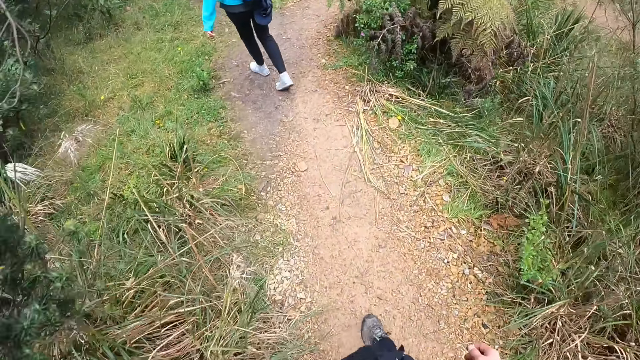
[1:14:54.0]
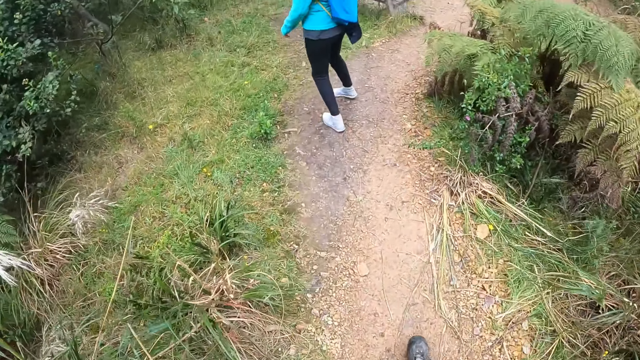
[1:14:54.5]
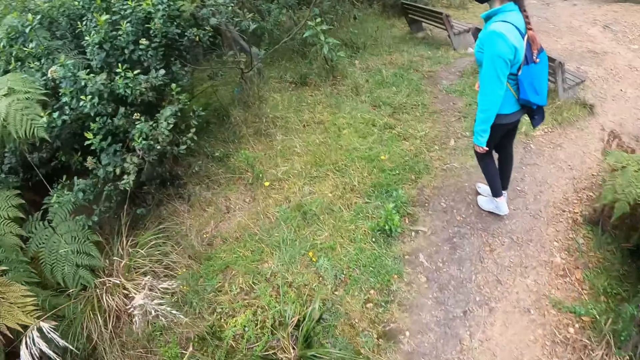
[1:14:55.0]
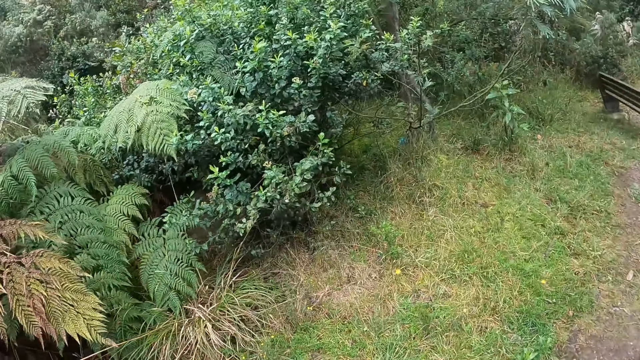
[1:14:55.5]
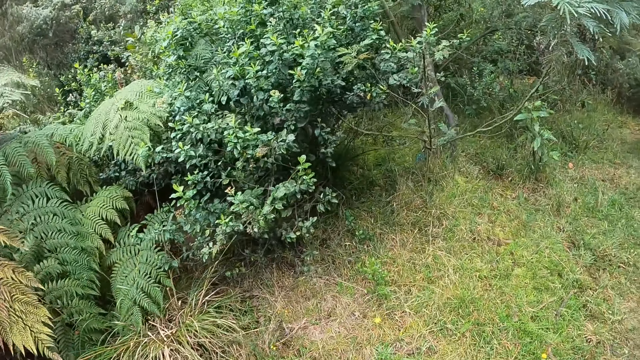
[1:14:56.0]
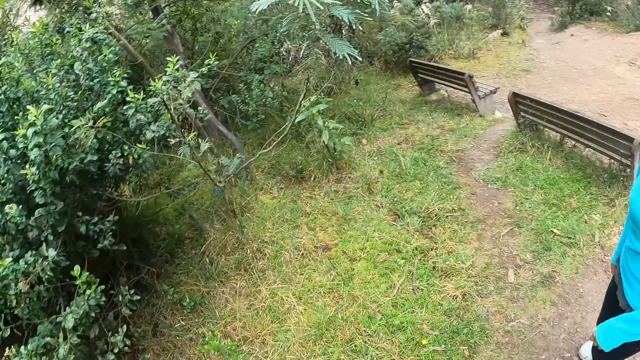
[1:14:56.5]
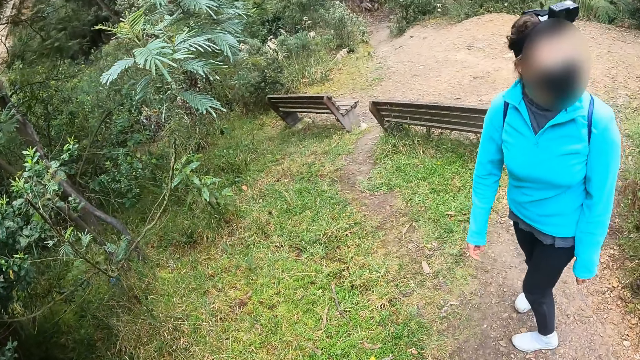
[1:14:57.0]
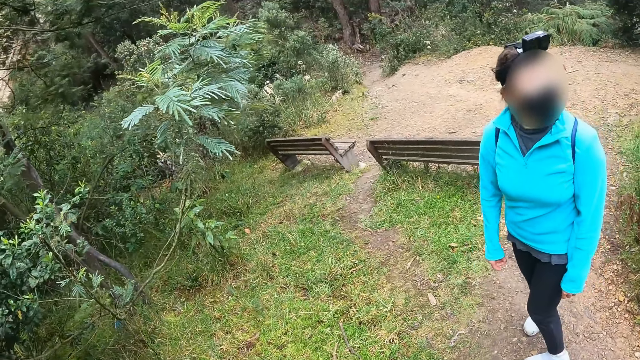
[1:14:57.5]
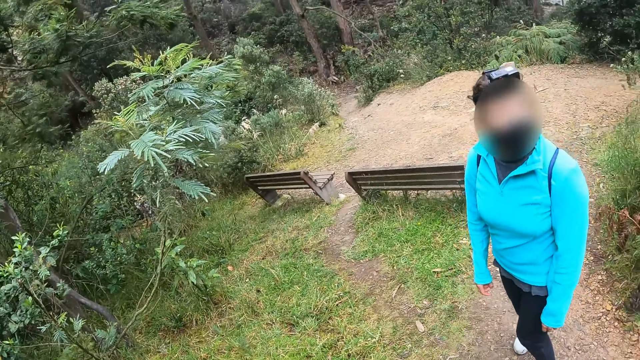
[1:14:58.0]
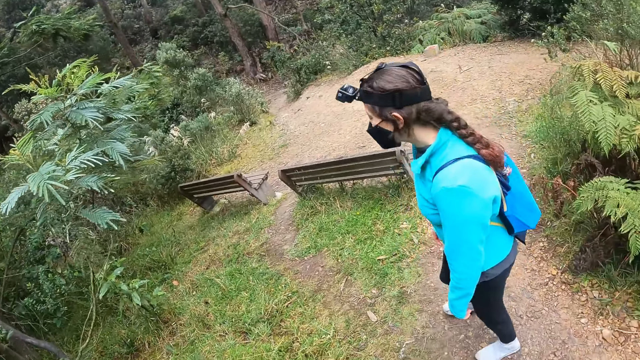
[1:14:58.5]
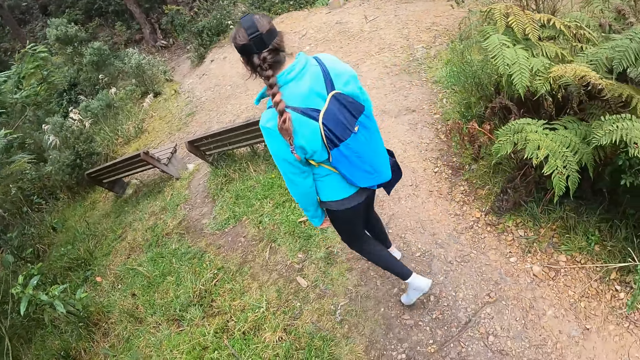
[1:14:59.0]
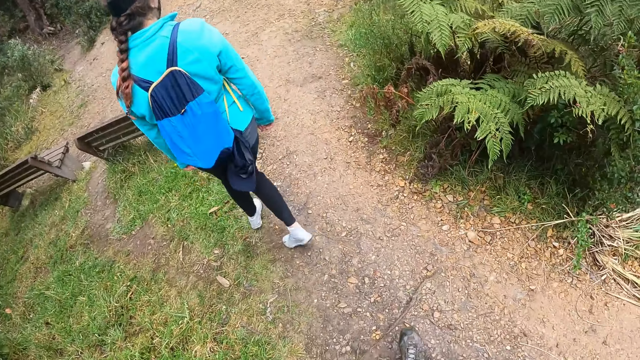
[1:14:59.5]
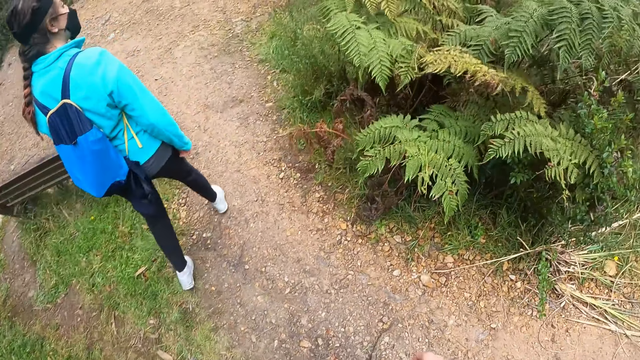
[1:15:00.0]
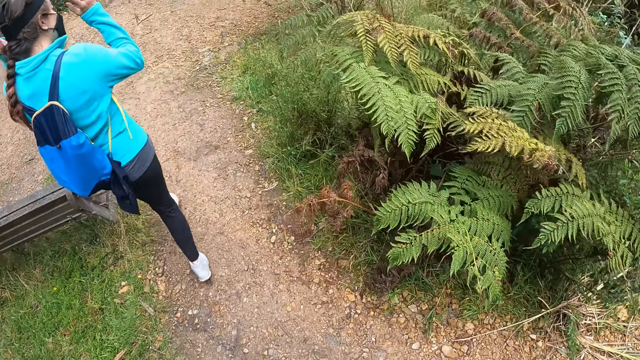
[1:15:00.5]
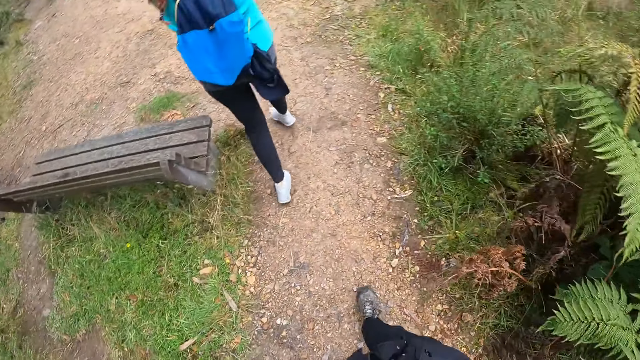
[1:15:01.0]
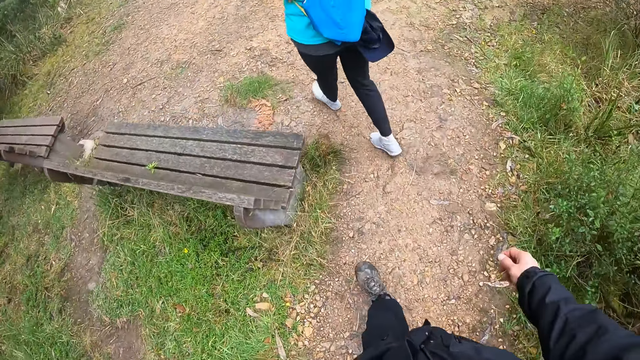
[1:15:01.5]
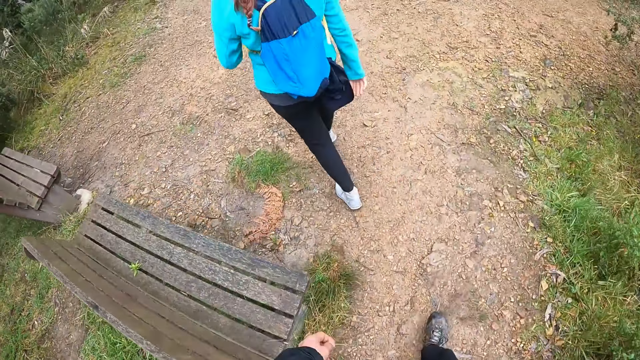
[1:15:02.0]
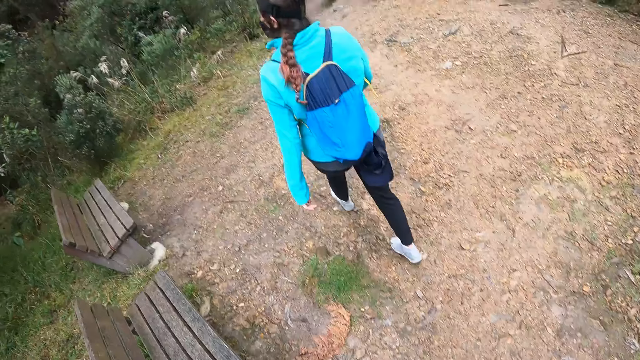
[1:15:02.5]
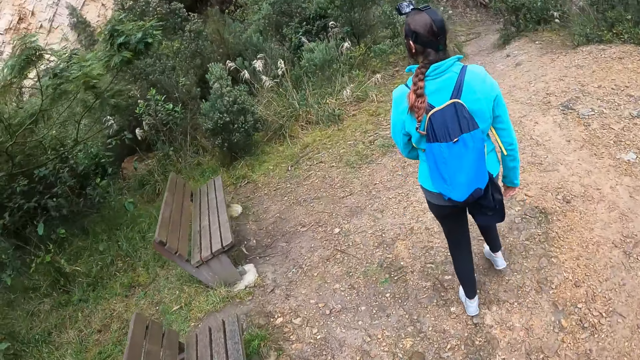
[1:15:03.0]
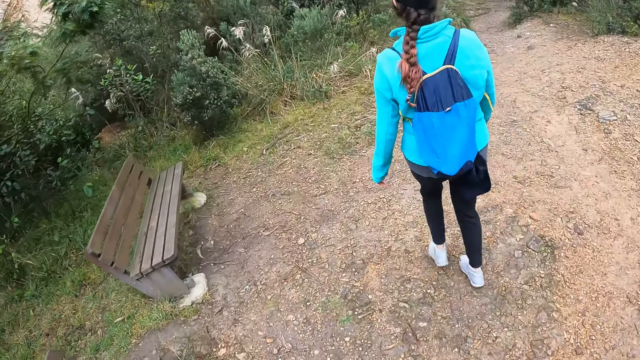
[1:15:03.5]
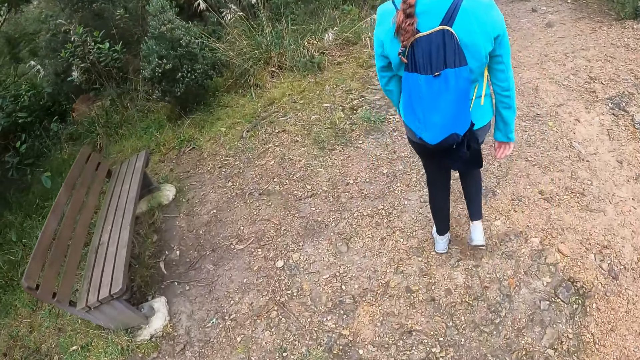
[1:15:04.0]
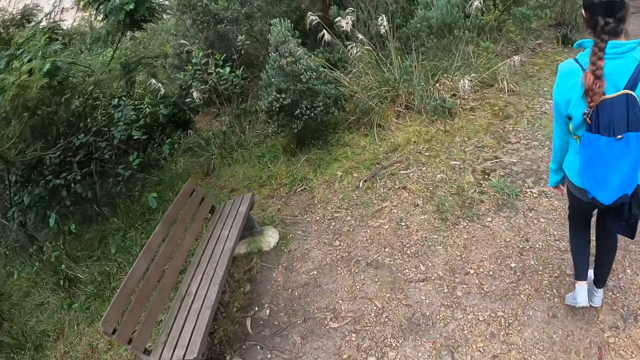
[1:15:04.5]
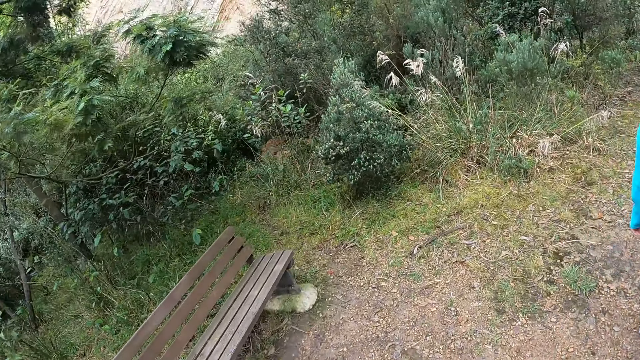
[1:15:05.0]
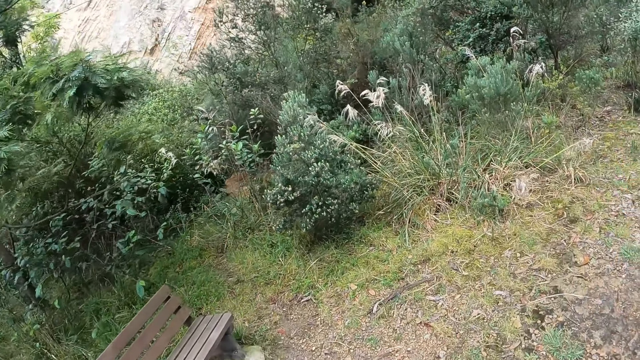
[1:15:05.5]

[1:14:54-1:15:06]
The woman adjusts a camera on her head with both hands.

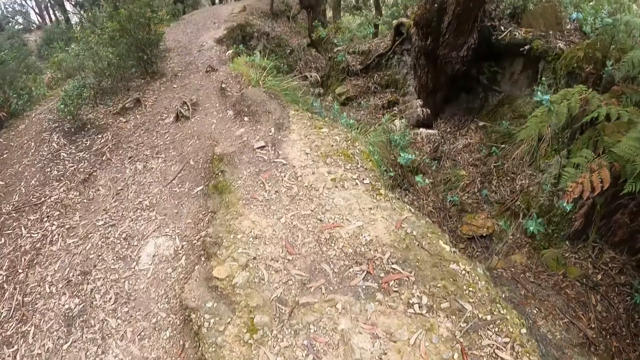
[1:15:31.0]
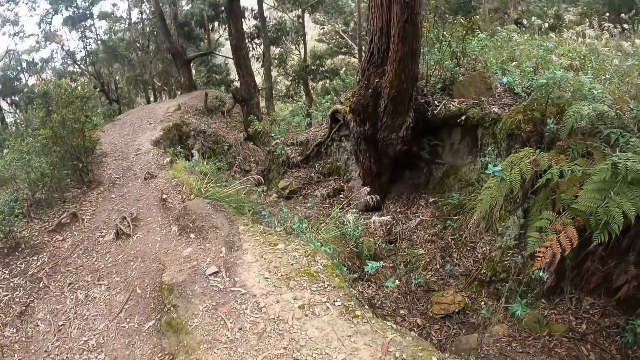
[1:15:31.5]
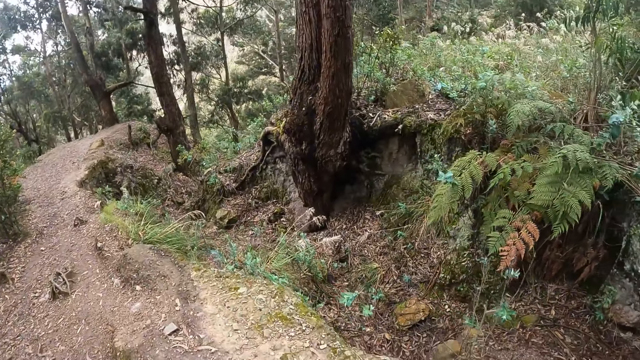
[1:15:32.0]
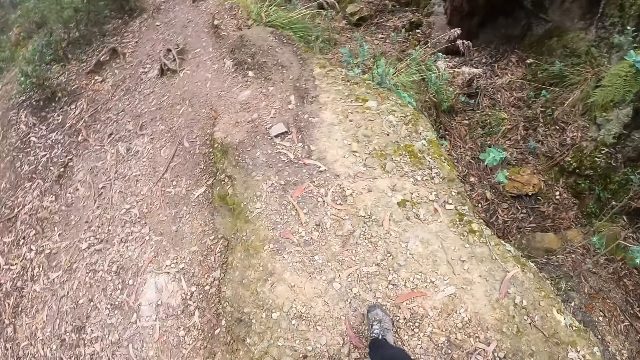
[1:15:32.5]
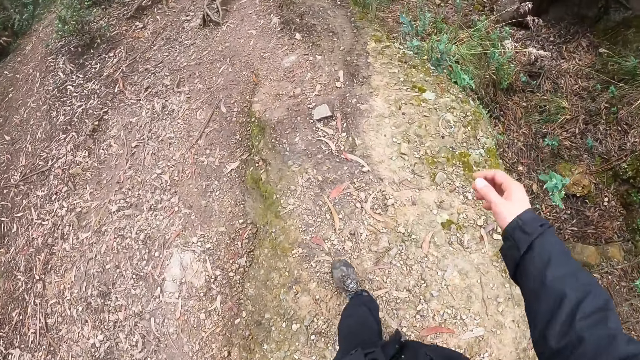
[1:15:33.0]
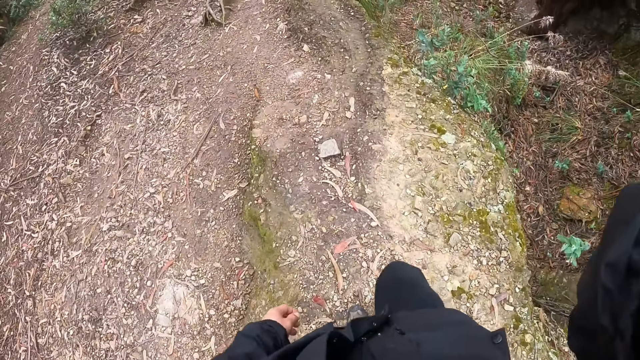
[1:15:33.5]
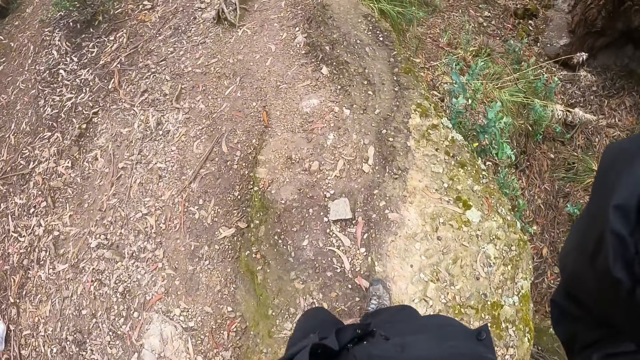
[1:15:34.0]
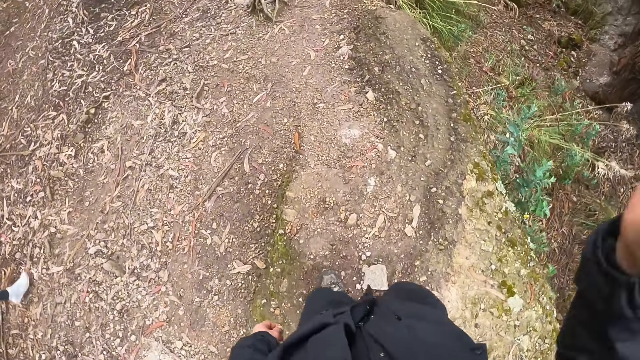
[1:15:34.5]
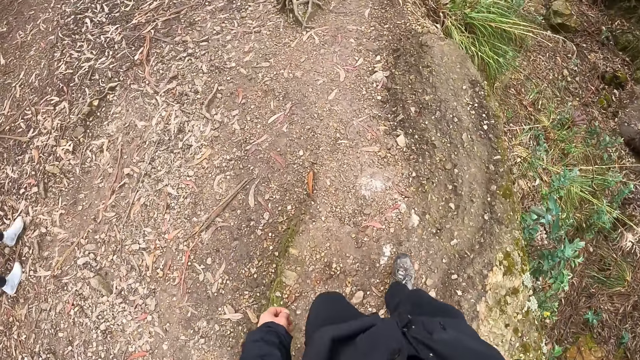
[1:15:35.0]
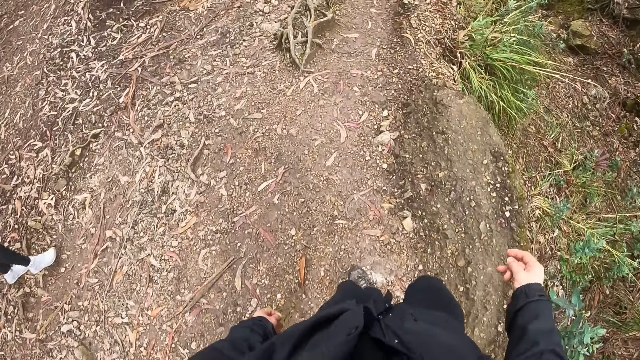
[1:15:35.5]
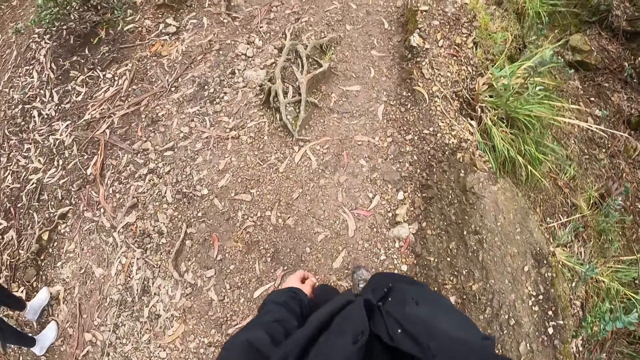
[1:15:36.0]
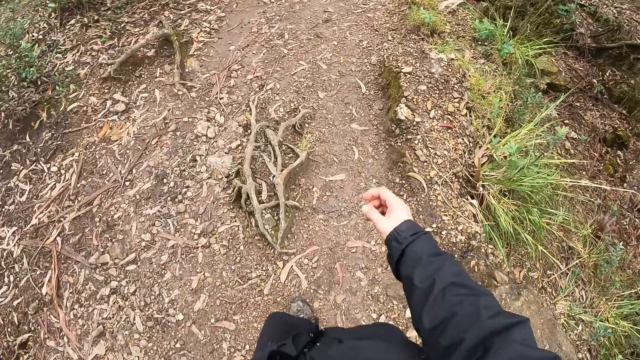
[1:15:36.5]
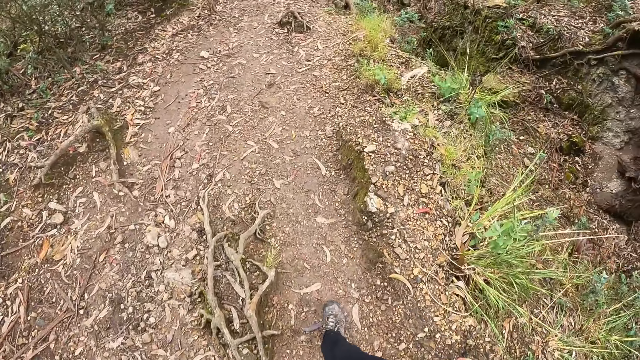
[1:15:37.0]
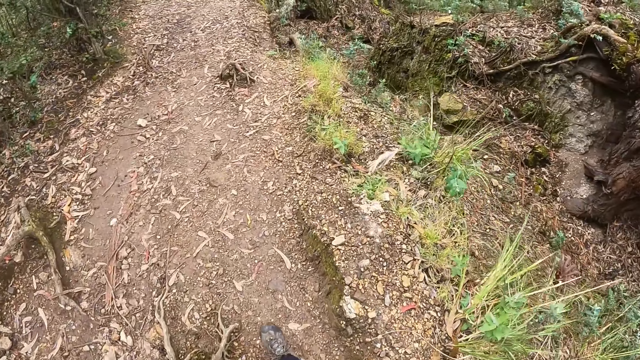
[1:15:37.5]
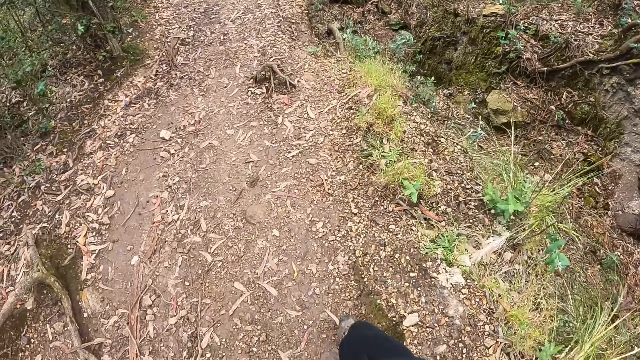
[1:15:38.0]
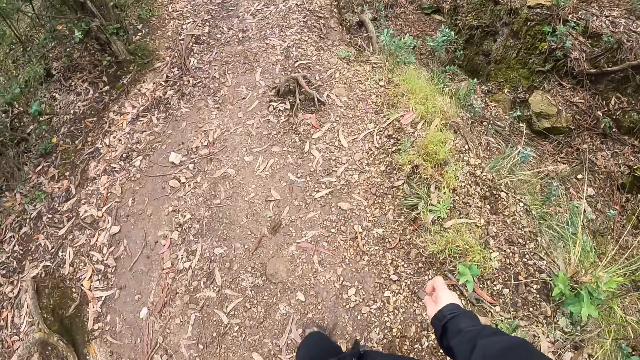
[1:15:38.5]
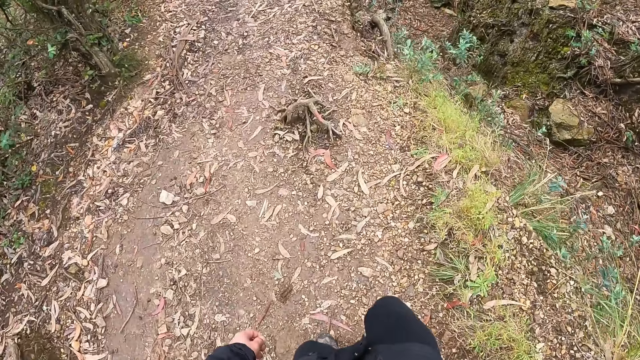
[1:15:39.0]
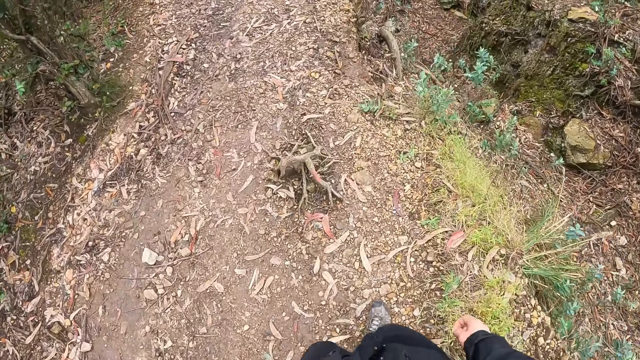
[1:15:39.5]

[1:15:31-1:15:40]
The camera wearer raises his right hand towards his head. He touches something.
